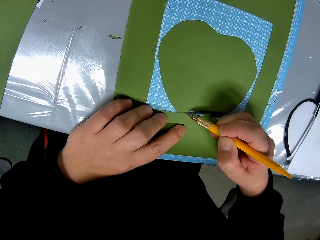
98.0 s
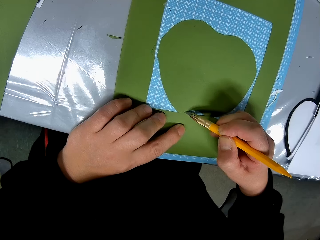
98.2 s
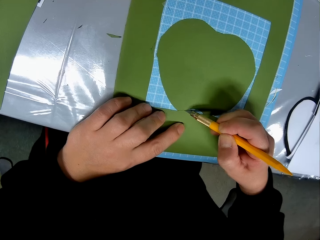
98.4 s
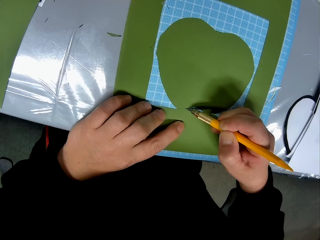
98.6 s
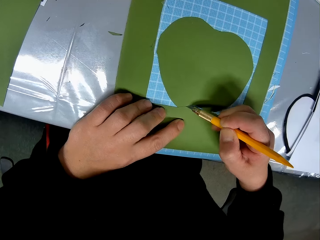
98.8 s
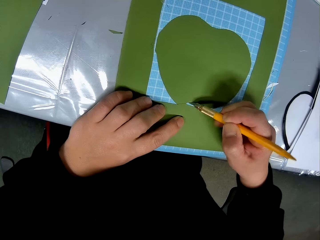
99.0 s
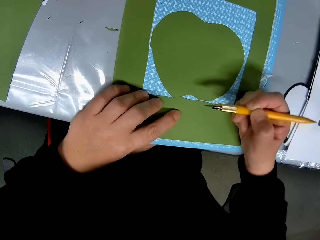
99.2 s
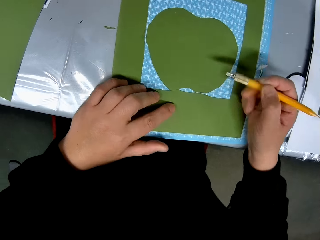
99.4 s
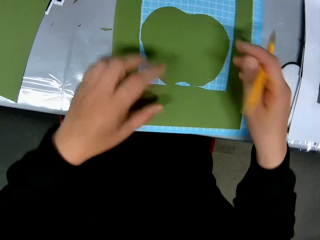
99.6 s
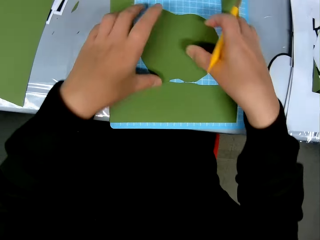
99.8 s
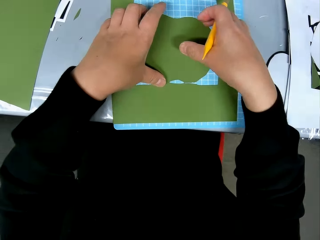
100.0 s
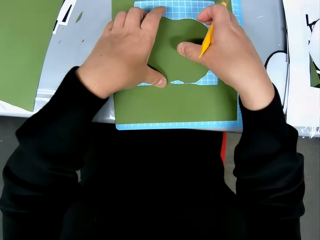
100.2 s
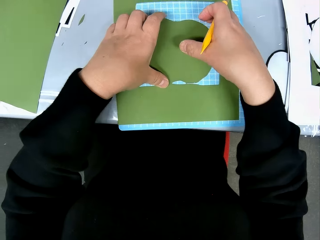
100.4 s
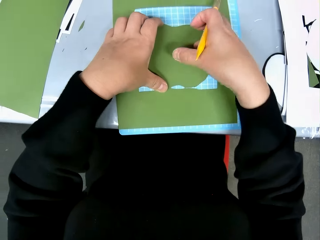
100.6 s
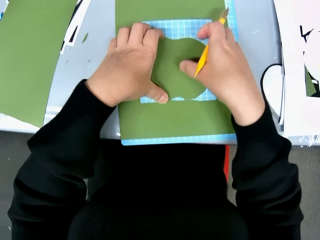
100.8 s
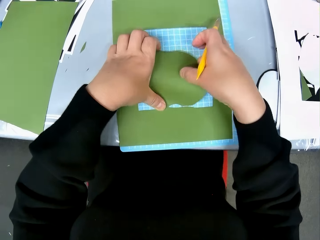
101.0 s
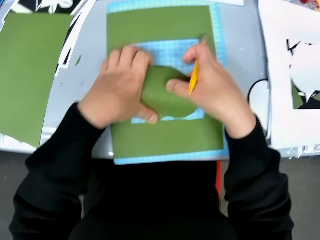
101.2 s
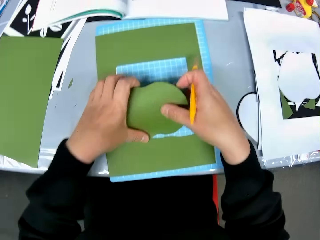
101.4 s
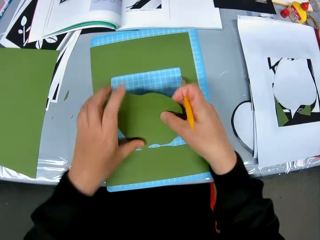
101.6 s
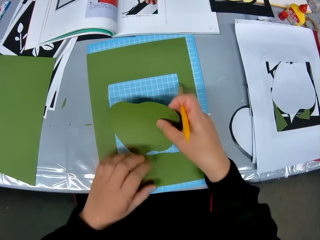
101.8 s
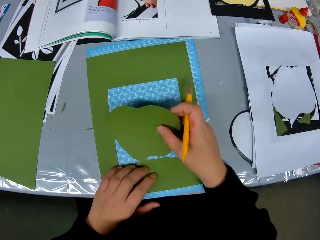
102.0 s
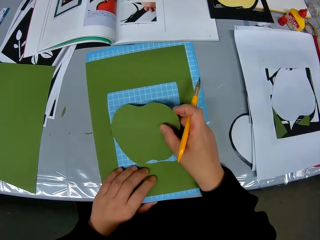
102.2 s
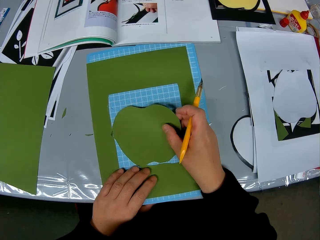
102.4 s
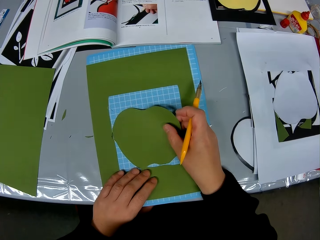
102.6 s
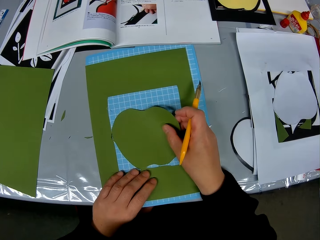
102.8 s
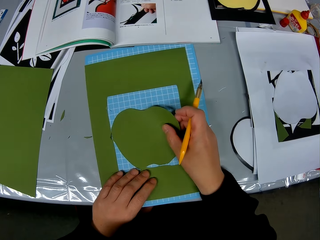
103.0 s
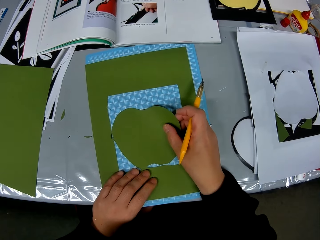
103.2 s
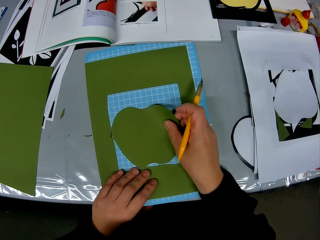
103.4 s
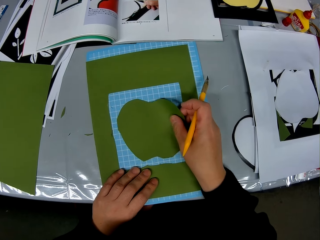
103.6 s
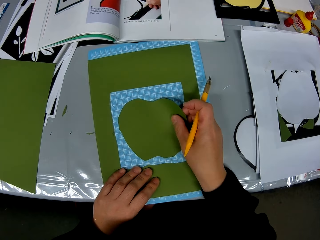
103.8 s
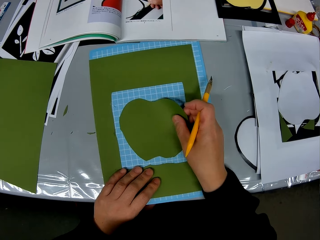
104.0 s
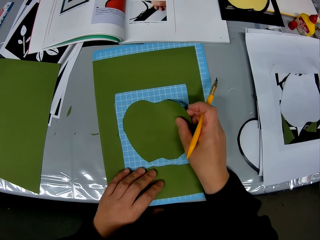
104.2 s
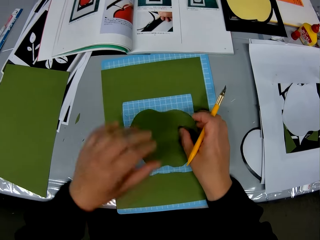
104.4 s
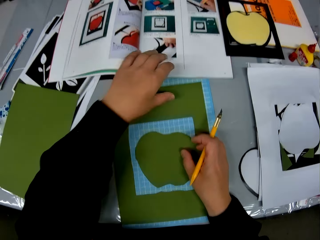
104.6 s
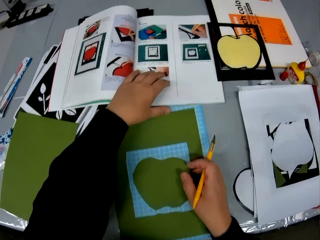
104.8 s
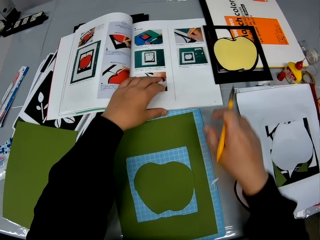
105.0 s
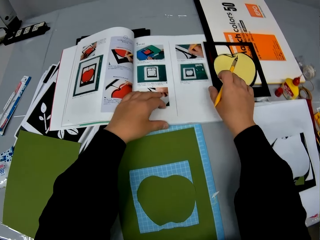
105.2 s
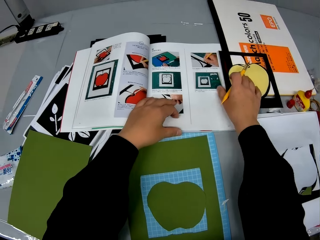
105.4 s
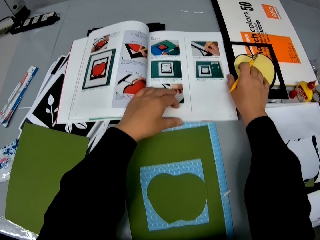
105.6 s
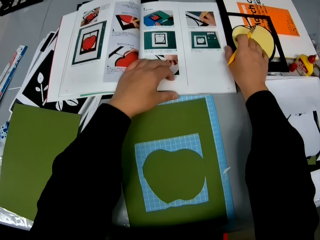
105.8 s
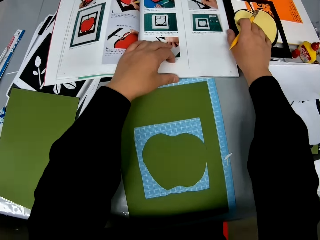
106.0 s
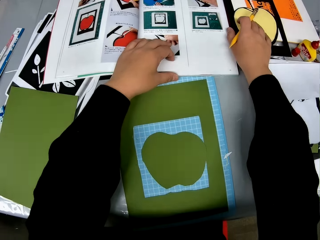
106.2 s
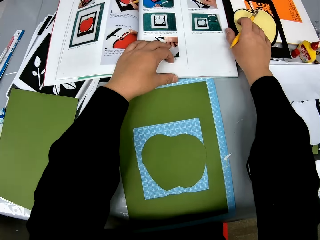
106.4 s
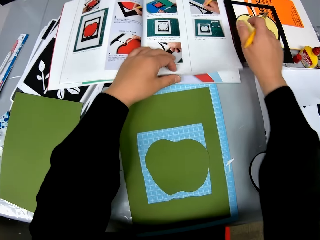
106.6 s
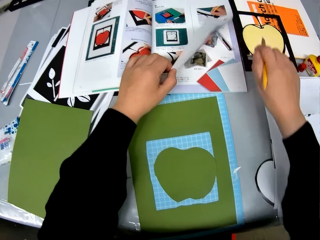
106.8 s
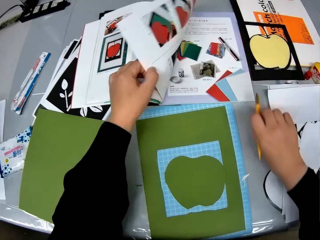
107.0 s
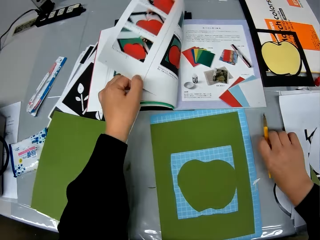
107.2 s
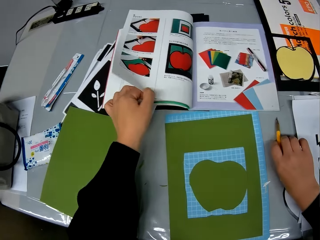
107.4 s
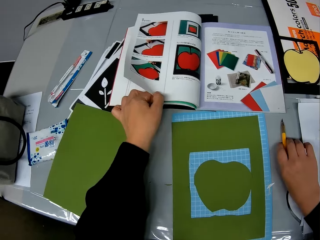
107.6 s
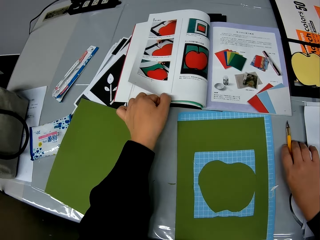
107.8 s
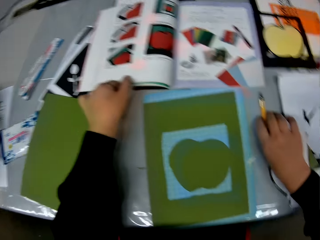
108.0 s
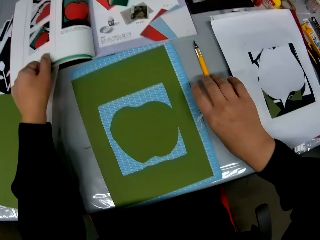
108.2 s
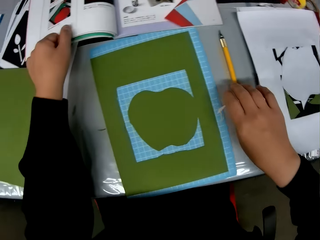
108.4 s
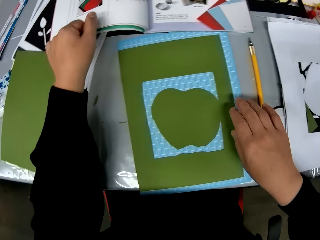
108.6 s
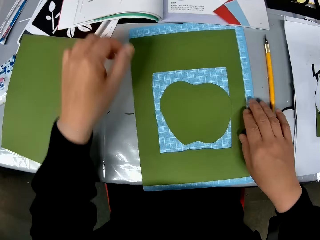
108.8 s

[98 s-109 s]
The camera wearer separates the apple shape portion from the card stock. They hold the book. They open the book on the table and turn a page on the book.

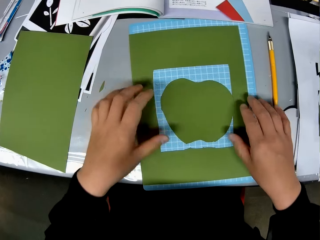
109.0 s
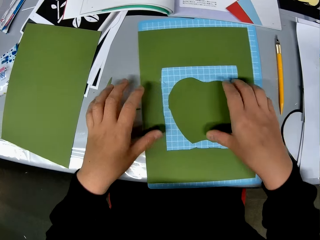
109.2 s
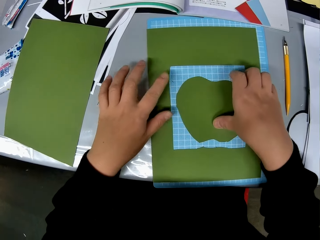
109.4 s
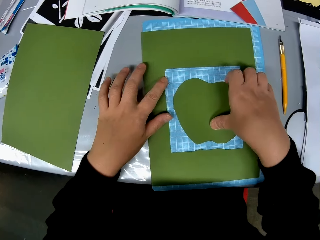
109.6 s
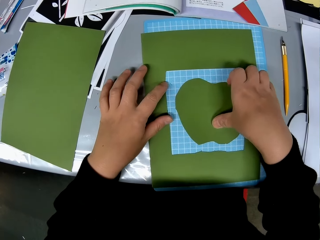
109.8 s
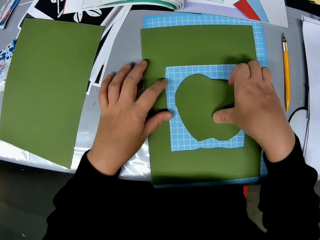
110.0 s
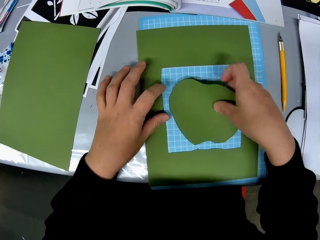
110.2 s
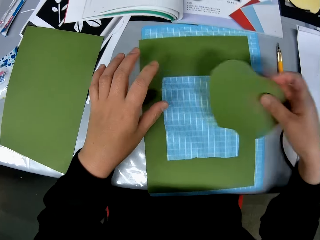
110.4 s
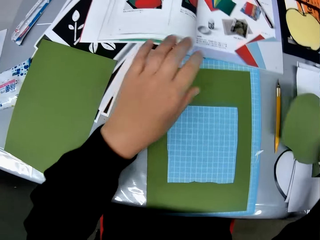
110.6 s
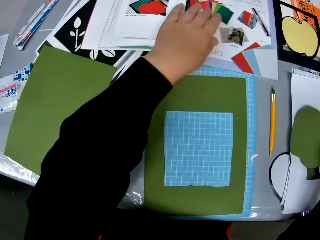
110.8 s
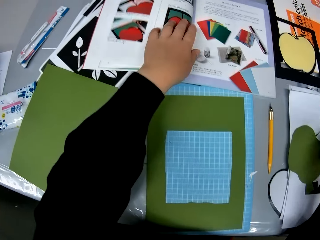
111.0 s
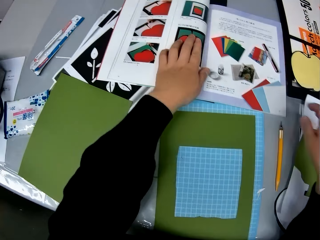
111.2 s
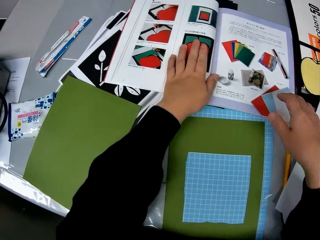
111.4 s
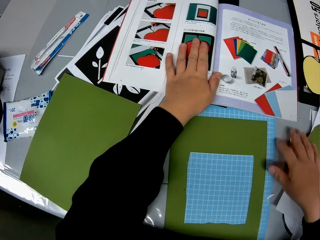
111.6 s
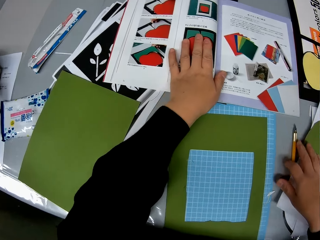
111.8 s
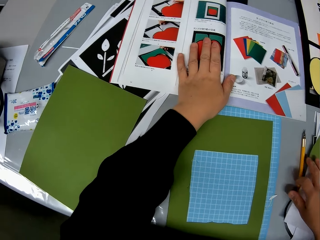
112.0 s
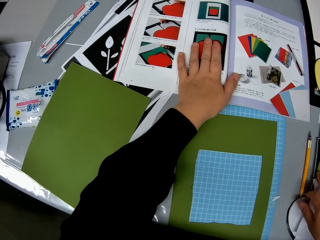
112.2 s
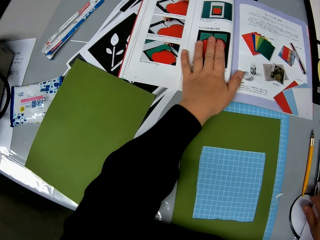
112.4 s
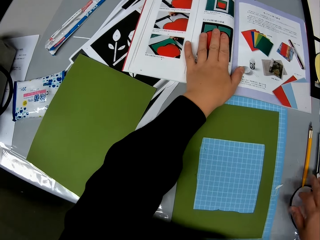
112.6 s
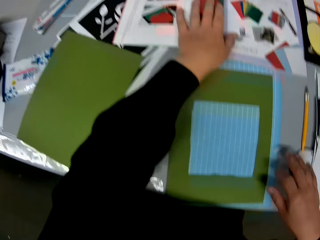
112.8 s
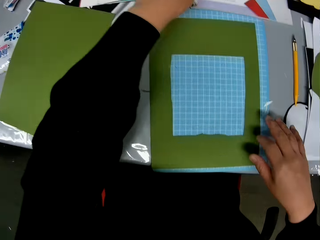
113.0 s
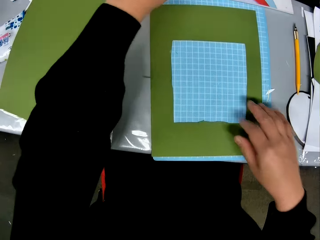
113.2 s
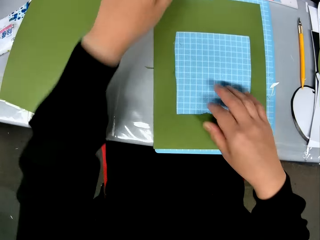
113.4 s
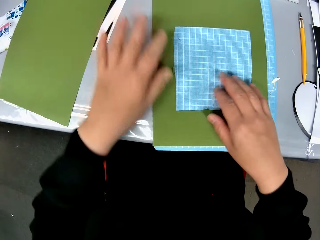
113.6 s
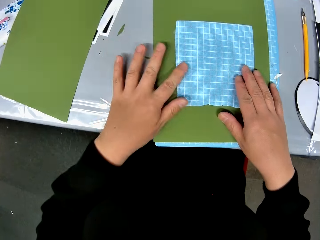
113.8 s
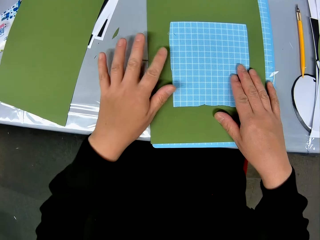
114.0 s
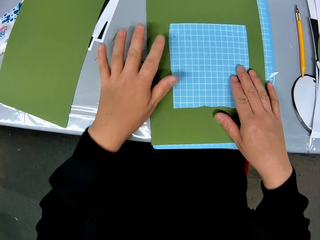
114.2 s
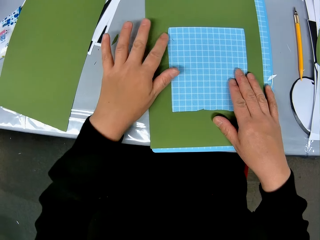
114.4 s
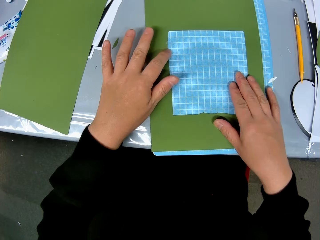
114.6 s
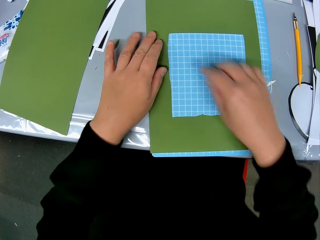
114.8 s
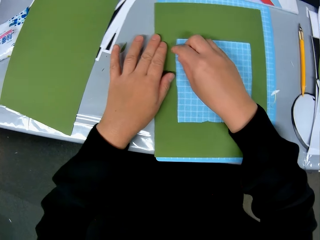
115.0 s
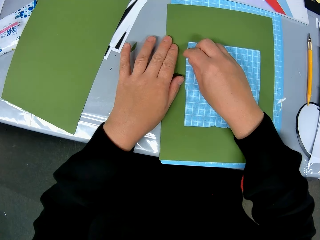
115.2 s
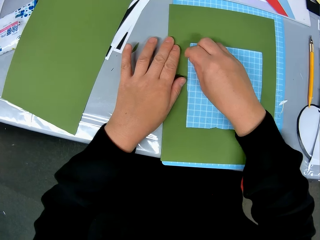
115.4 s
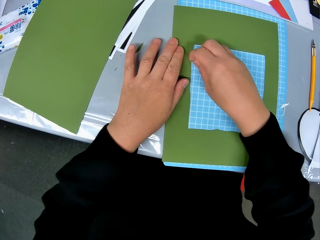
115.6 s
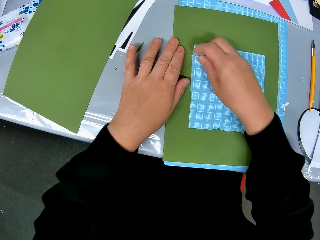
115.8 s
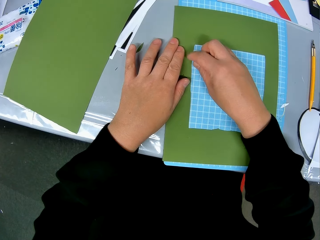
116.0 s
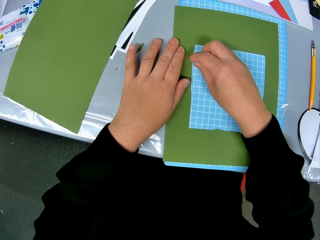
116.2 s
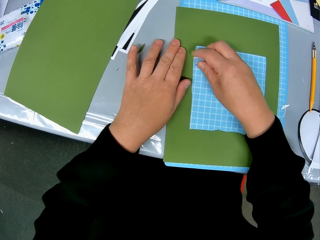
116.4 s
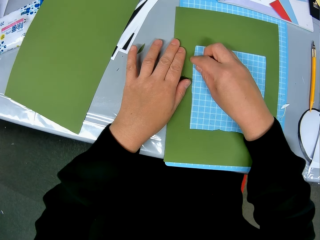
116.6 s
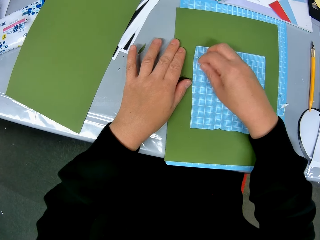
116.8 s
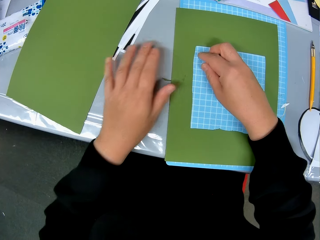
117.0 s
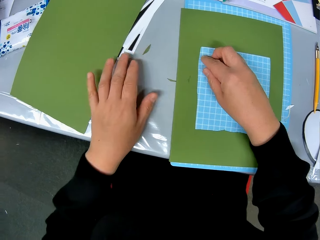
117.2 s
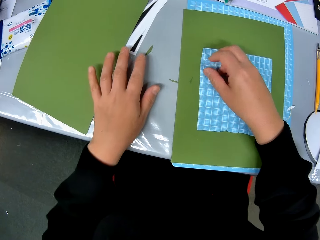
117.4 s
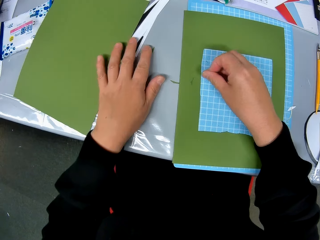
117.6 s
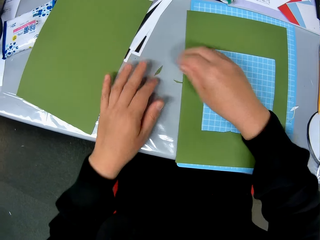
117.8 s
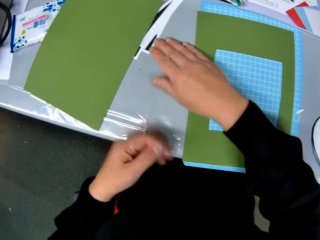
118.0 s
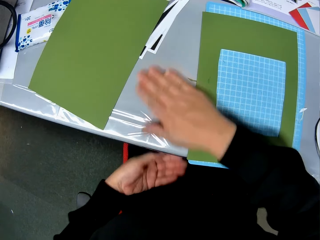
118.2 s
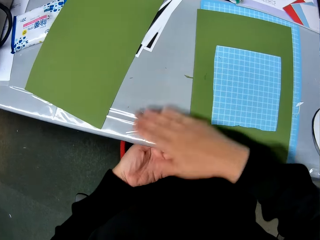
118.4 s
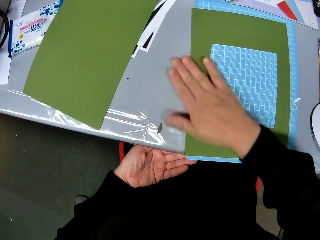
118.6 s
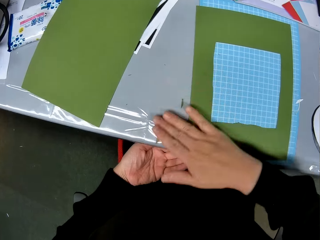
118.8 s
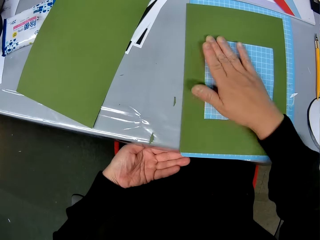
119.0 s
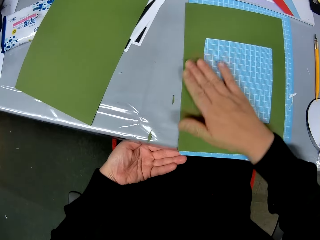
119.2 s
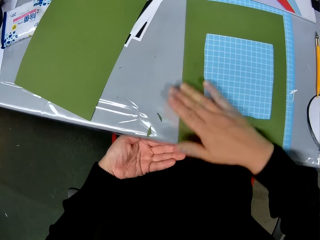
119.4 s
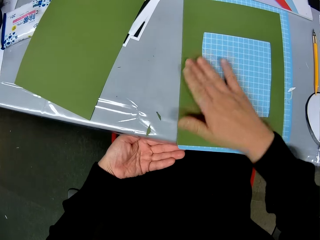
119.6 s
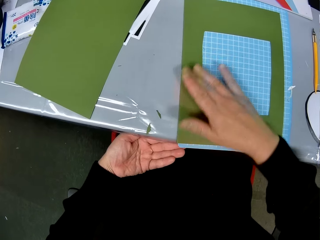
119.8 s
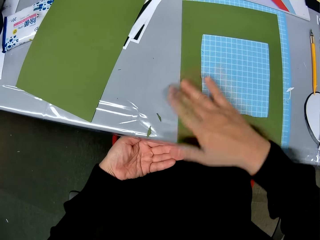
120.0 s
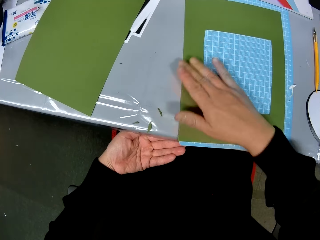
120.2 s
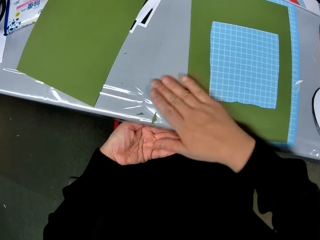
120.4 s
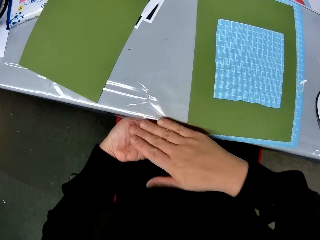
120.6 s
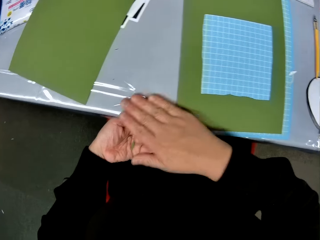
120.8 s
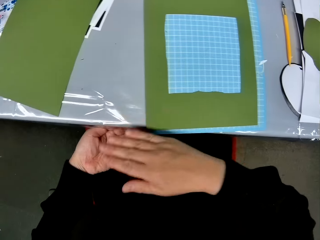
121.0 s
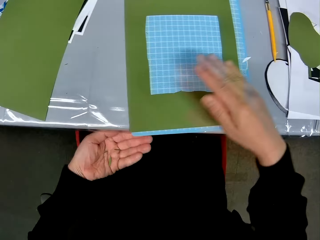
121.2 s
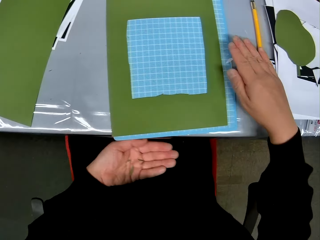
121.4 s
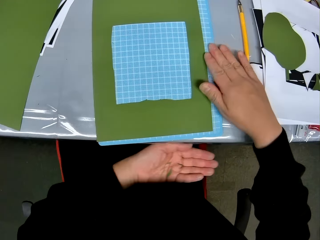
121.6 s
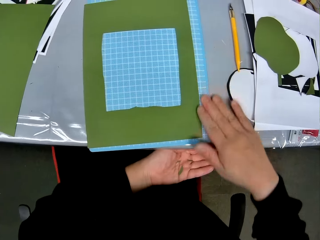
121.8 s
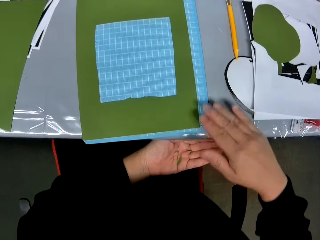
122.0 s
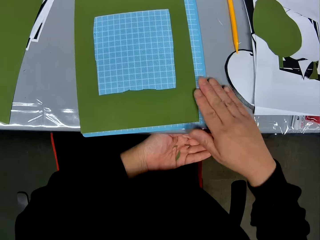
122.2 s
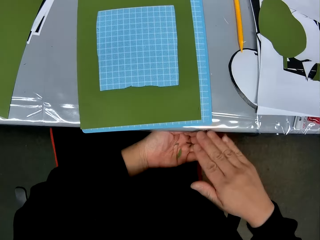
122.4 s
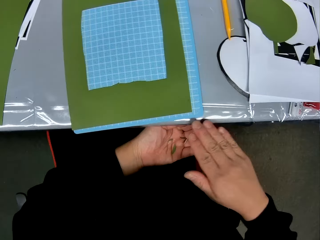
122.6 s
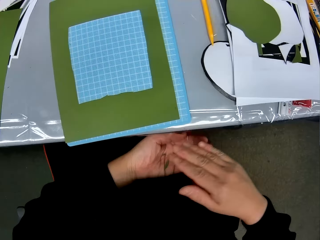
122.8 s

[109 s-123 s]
The camera wearer looks towards the card stock. They put the green apple shape portion aside. They take out the shaped paper. They look towards the book. They hold the book with the left hand. They clear the table with the right hand. They hold the rectangle green portion with hands. They remove something from the rectangle green portion. They wipe off the card stock pieces on the table to the left hand.
